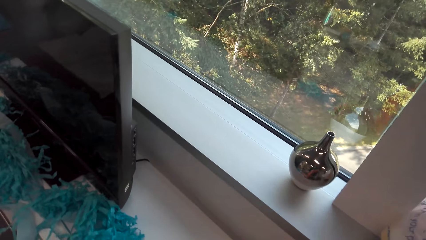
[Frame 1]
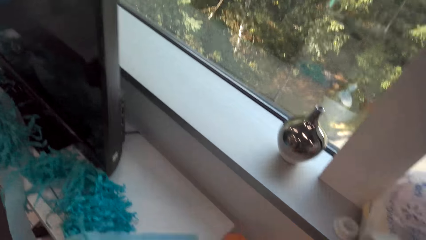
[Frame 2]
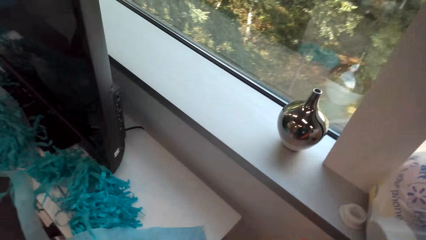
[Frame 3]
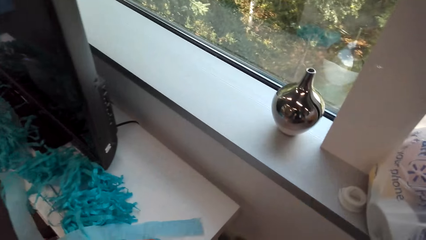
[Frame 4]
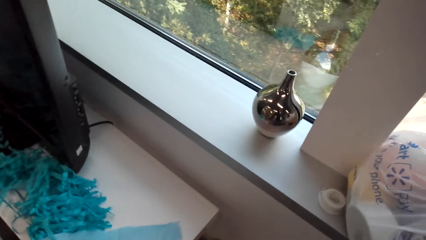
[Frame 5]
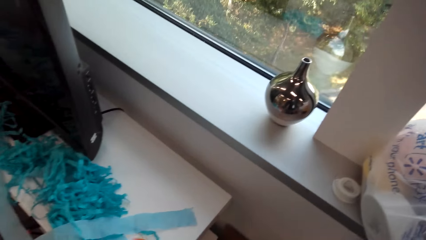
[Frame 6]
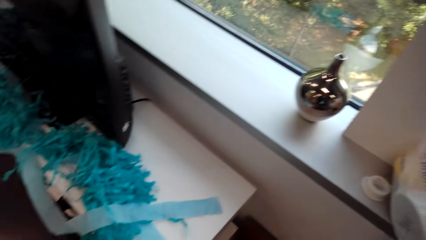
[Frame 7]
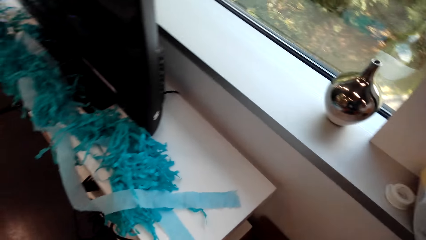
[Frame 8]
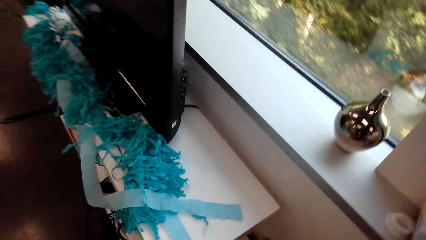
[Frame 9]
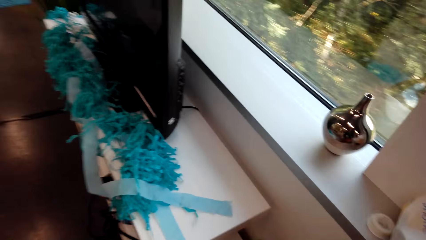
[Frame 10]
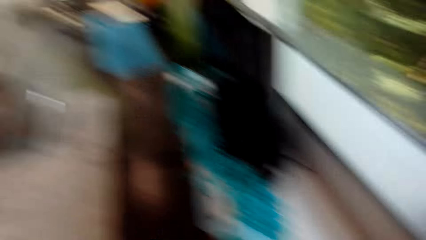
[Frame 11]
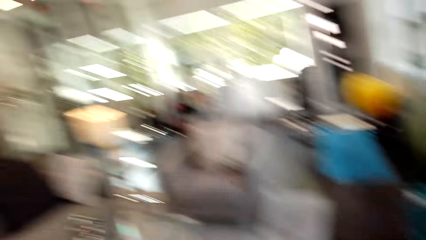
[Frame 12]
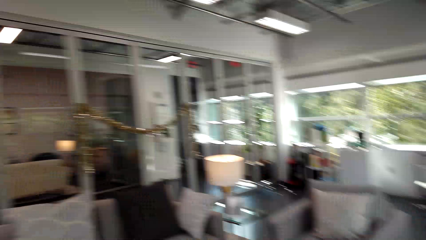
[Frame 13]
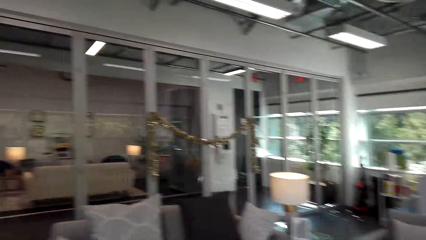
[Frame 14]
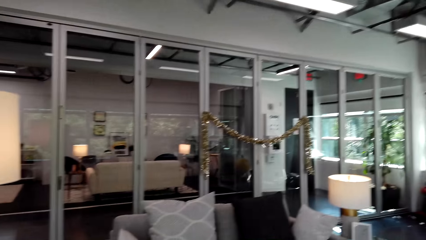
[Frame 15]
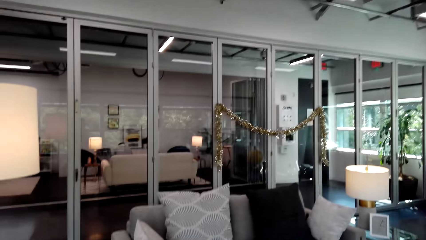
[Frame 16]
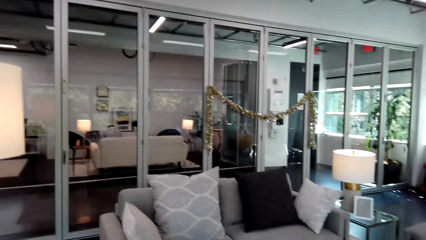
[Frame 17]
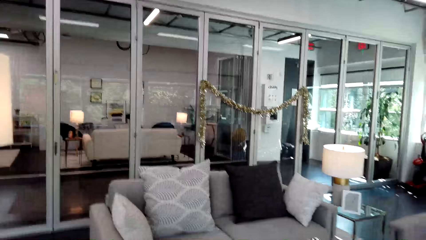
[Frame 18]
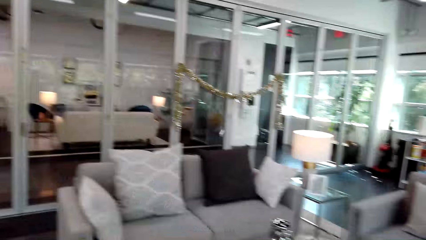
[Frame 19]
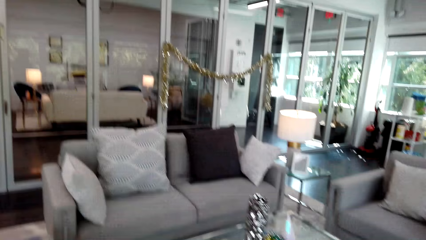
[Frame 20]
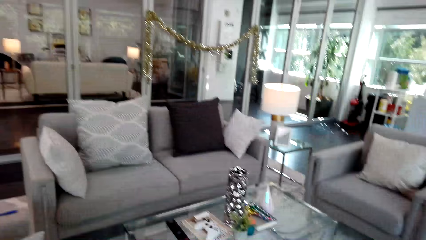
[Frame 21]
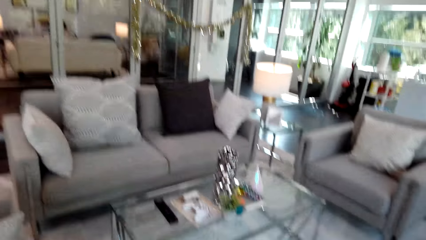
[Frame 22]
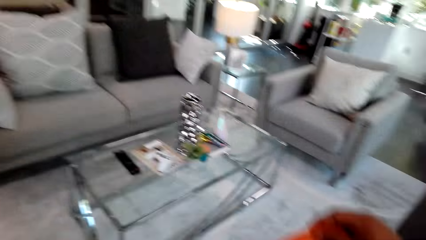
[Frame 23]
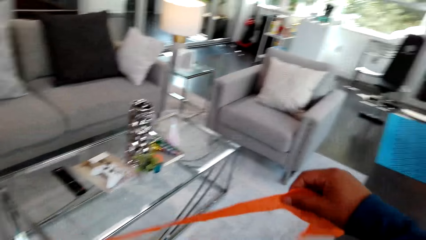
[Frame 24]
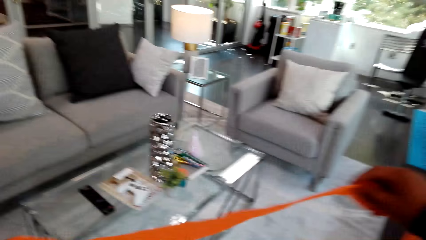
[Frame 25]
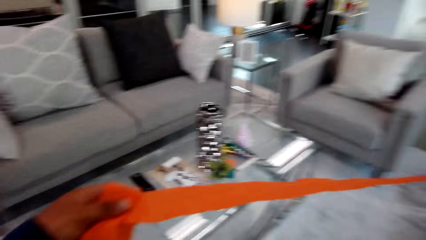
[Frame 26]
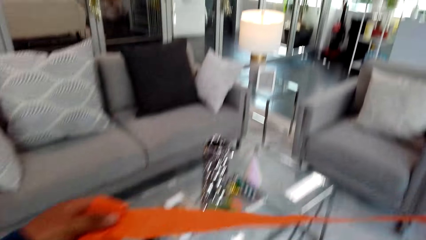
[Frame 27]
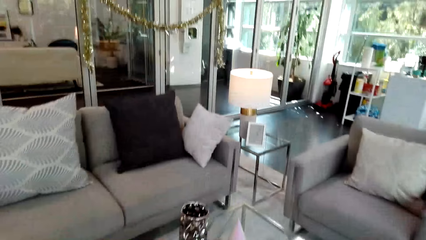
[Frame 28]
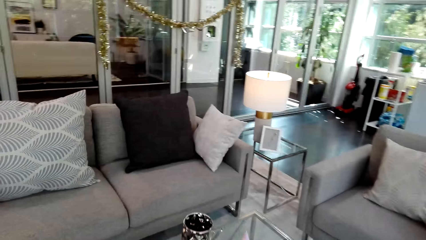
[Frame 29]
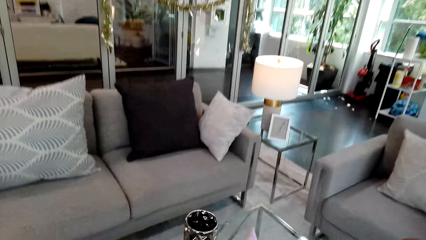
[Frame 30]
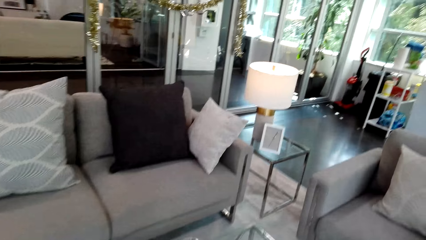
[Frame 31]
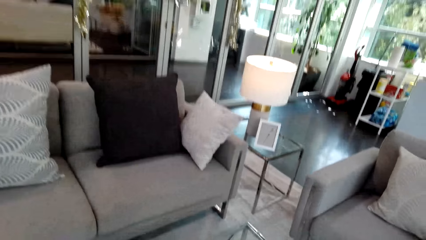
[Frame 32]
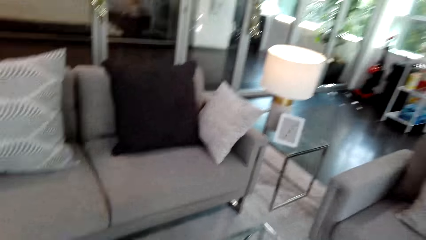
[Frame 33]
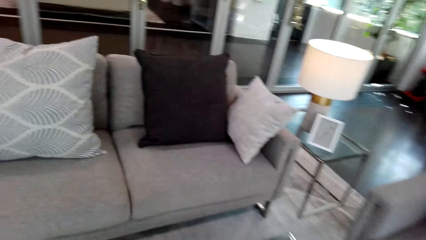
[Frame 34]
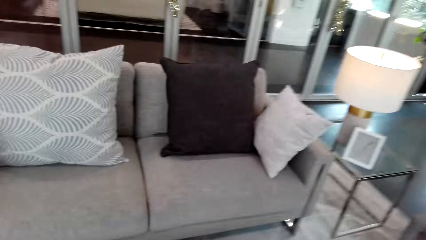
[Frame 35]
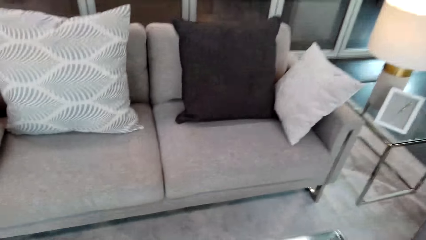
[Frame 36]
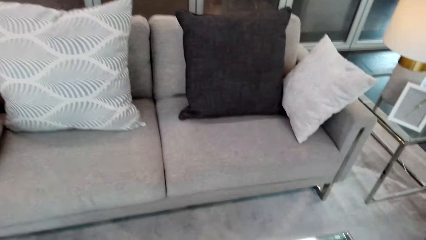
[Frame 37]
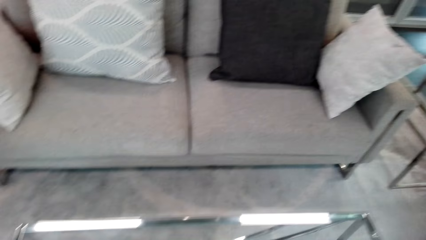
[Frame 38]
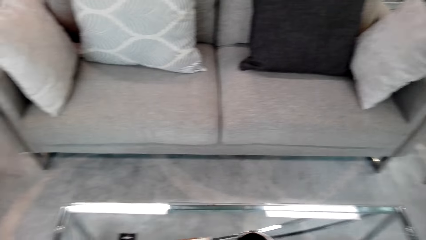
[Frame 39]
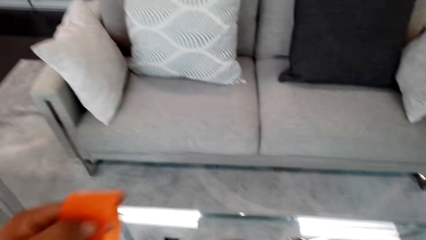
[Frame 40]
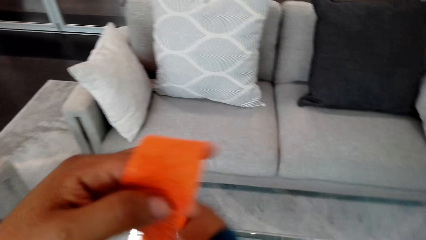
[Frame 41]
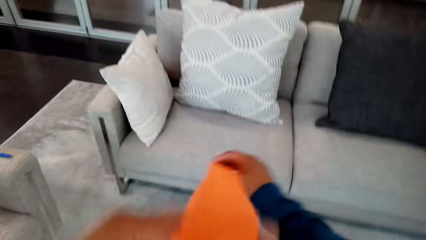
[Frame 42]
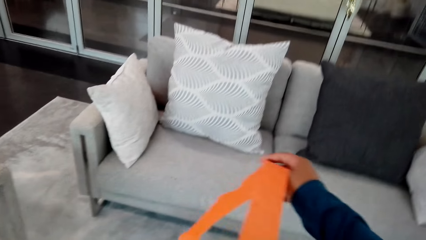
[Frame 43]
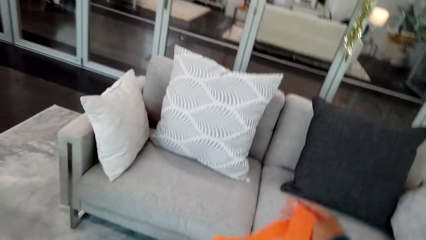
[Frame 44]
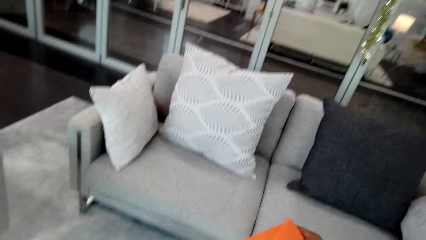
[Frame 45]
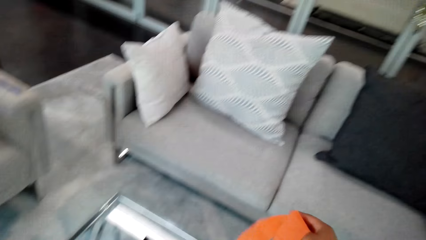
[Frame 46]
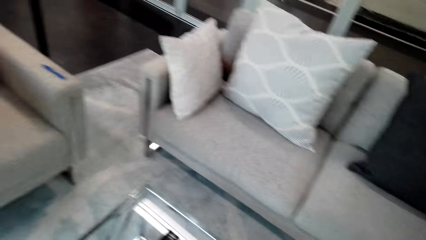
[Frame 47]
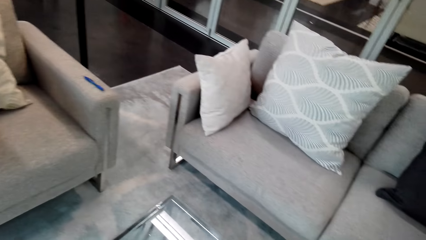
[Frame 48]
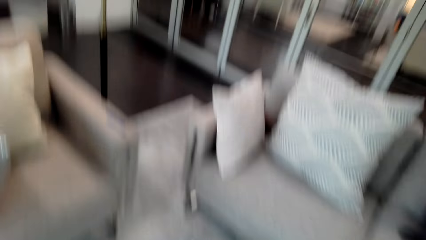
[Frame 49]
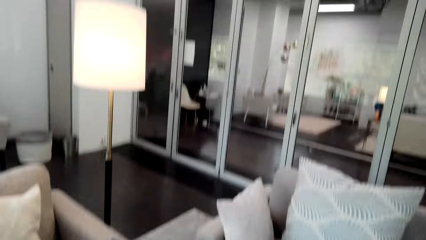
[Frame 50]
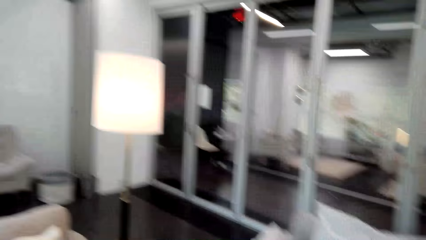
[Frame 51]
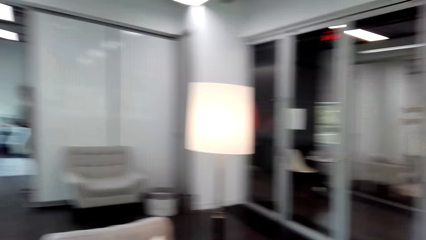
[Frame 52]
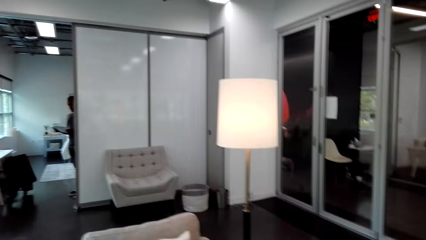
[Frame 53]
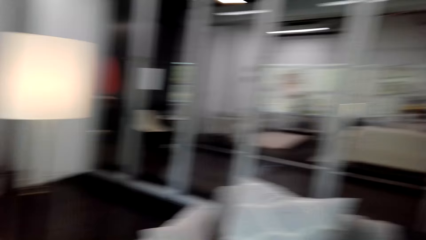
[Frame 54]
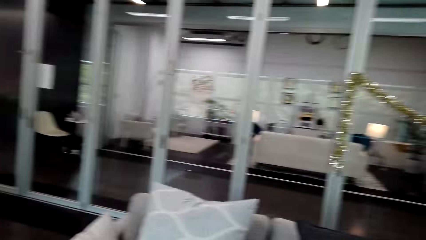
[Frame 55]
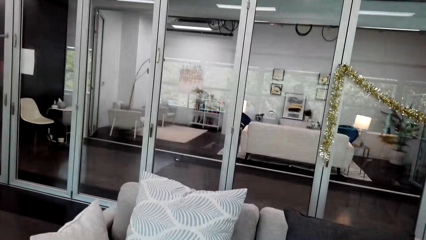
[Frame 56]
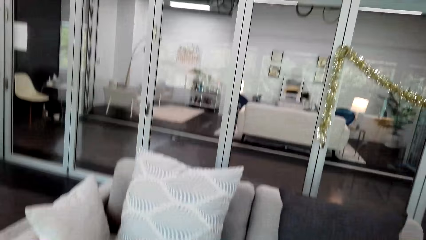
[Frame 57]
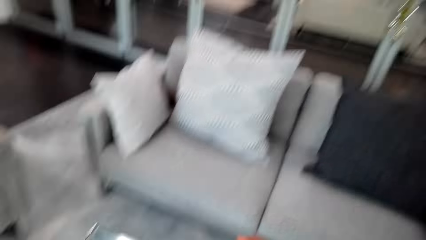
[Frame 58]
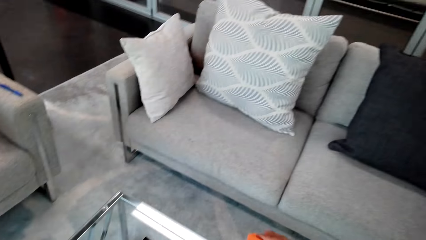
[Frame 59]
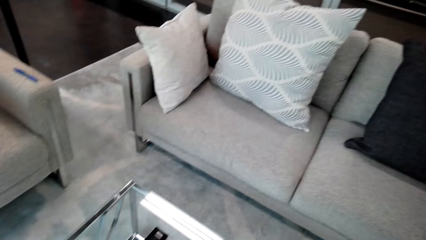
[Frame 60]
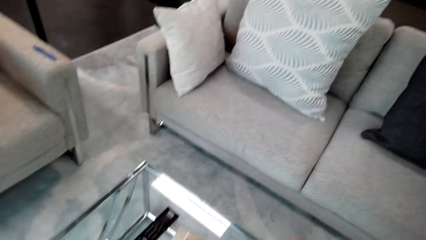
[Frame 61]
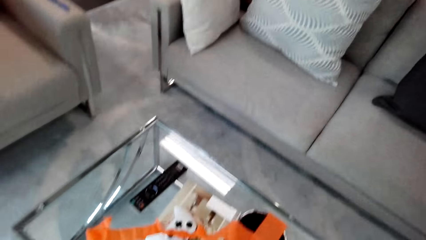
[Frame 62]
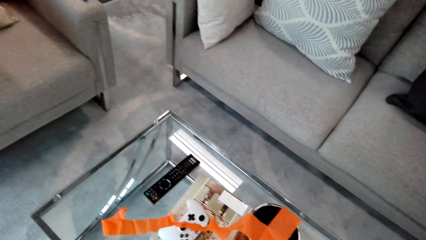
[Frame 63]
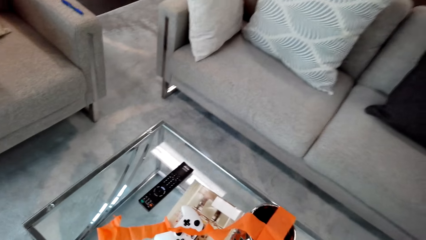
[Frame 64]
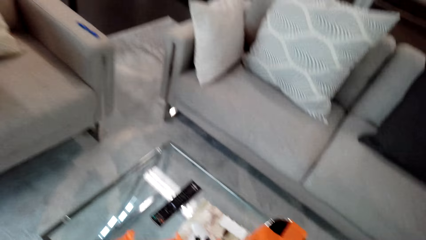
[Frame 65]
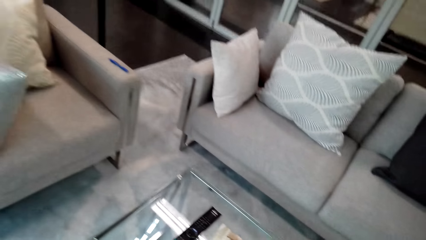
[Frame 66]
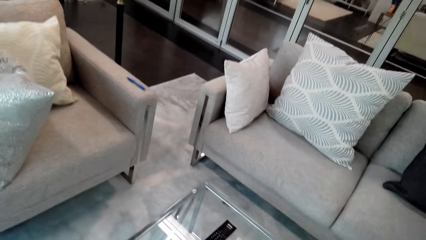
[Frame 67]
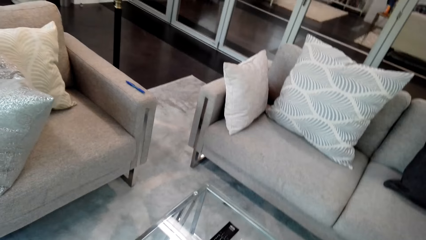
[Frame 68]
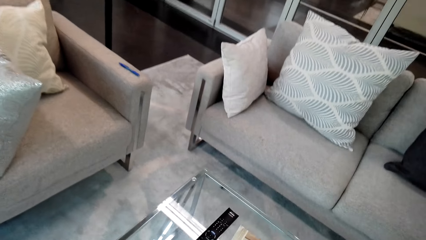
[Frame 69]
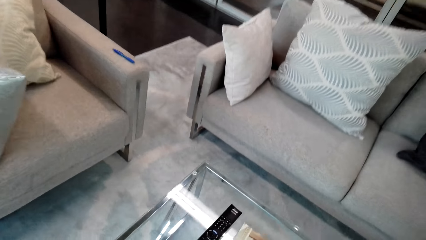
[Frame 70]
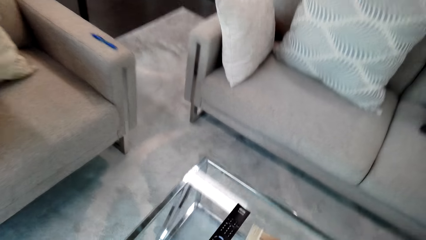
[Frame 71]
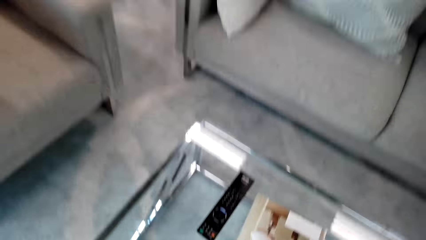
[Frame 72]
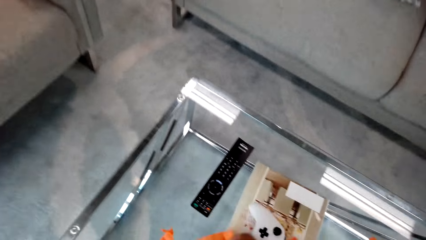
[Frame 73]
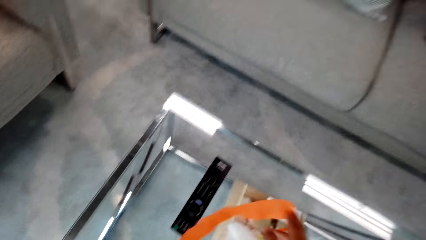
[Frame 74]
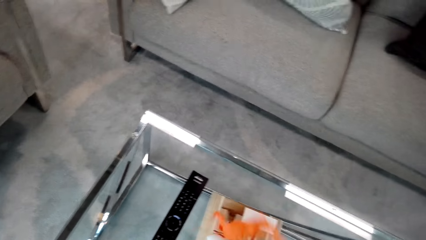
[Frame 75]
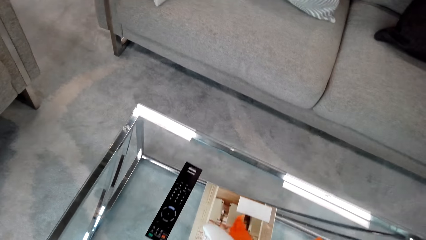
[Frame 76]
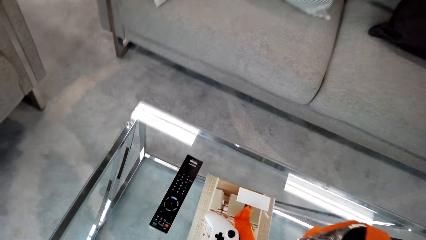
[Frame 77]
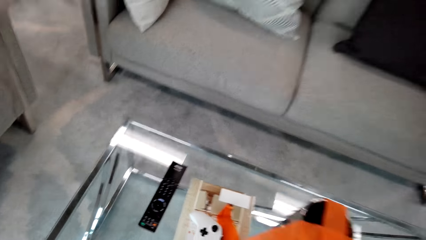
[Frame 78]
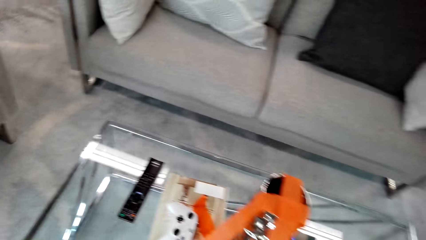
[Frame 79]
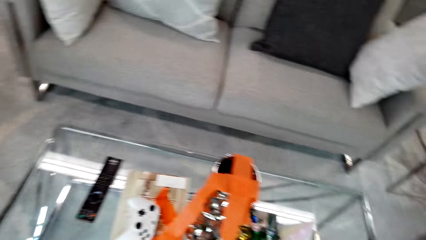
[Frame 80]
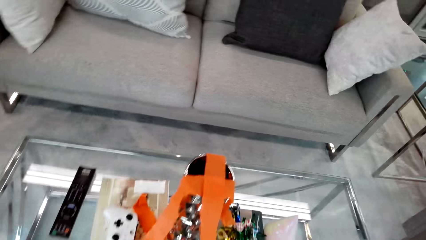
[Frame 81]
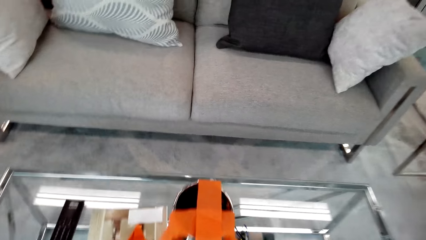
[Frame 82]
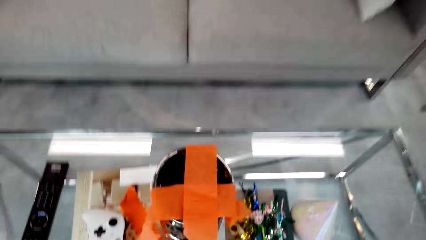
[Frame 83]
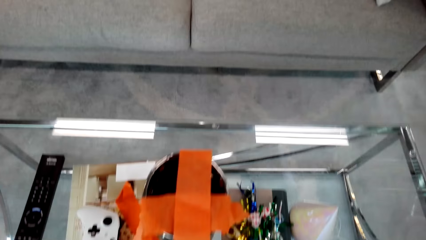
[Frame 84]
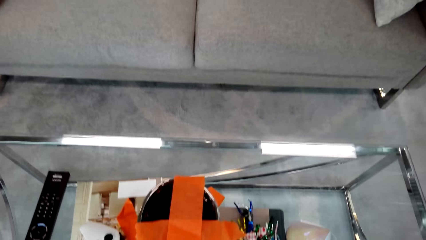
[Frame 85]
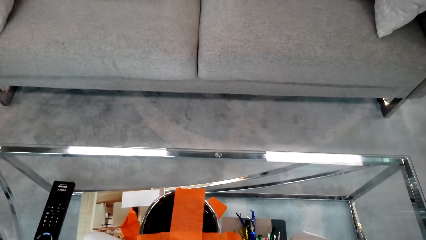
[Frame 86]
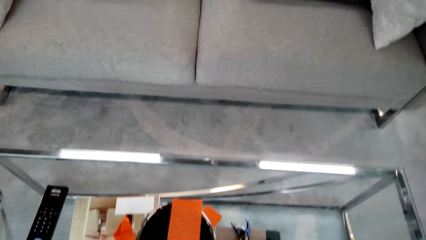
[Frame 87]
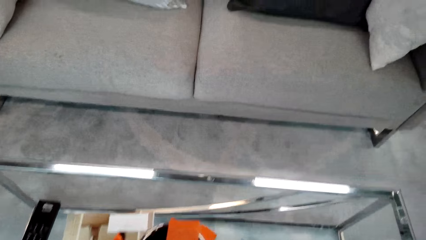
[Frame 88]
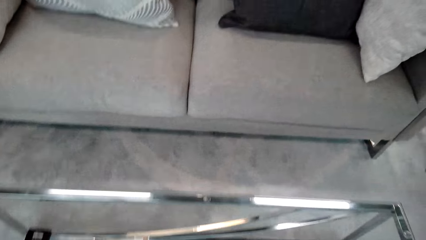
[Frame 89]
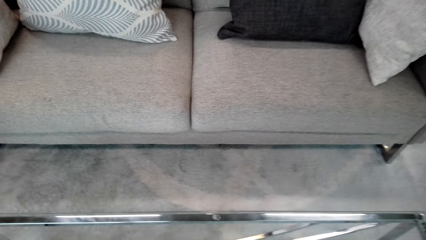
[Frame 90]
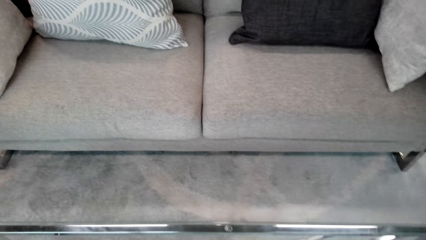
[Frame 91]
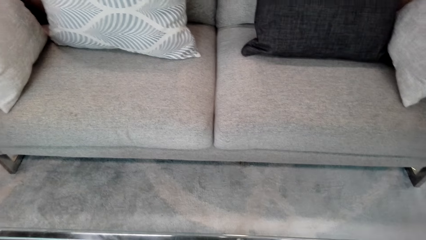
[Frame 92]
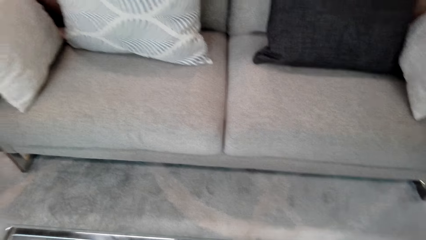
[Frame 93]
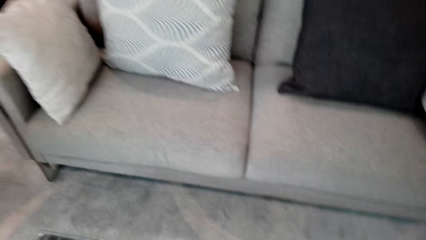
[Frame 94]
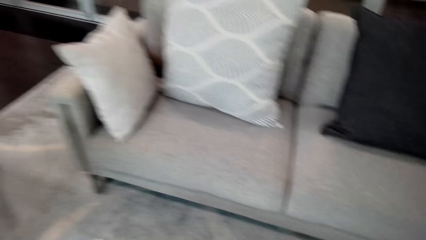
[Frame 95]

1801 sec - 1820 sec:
The camera wearer picks up a ribbon from a television stand. They move around. They straighten the ribbon. They look around. They put the ribbon on a vase. They decorate something.
